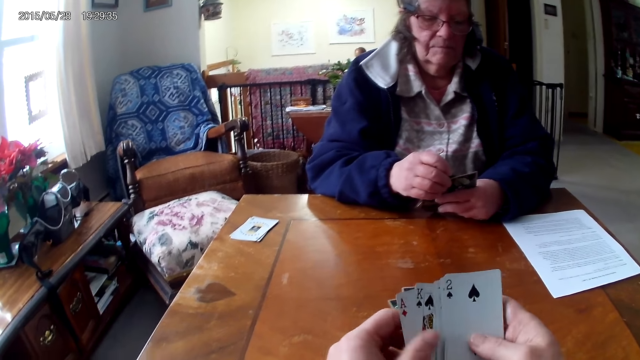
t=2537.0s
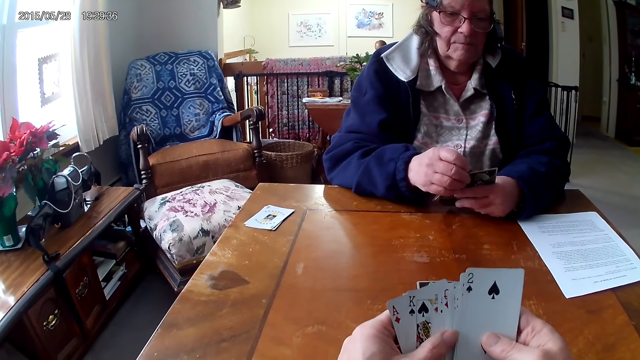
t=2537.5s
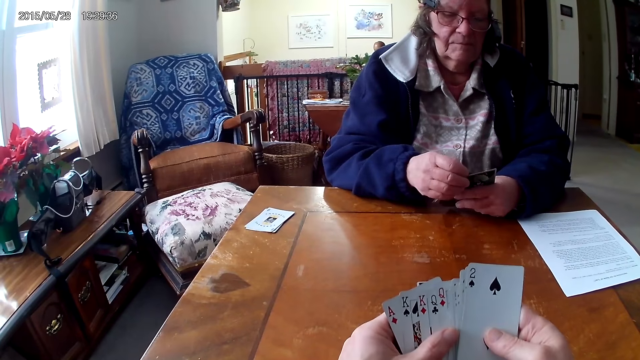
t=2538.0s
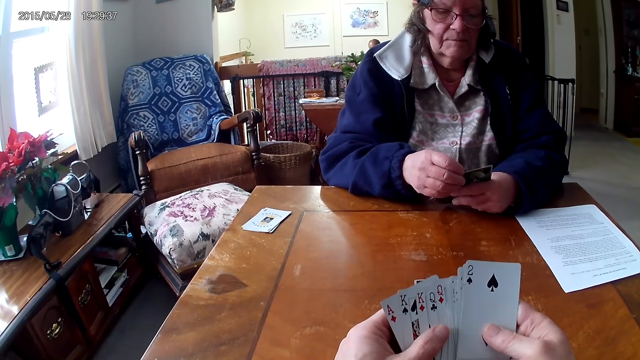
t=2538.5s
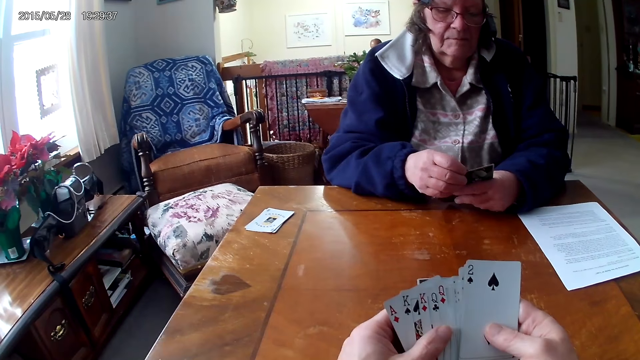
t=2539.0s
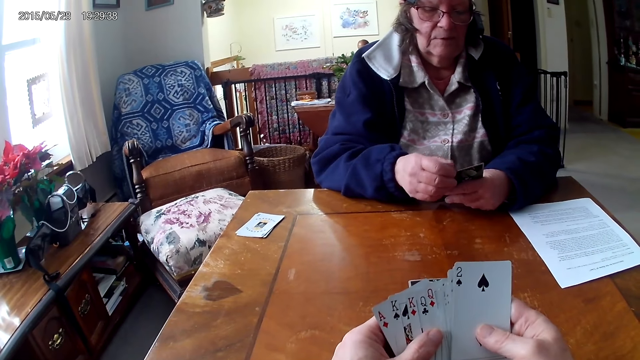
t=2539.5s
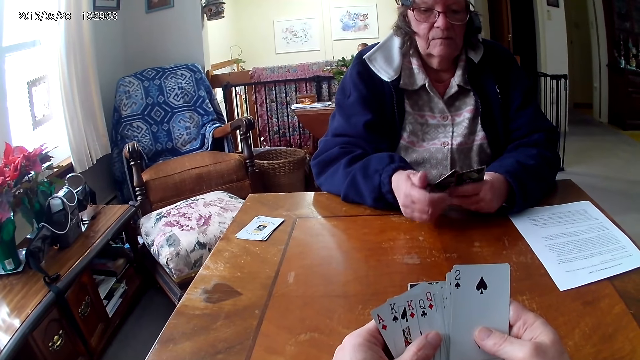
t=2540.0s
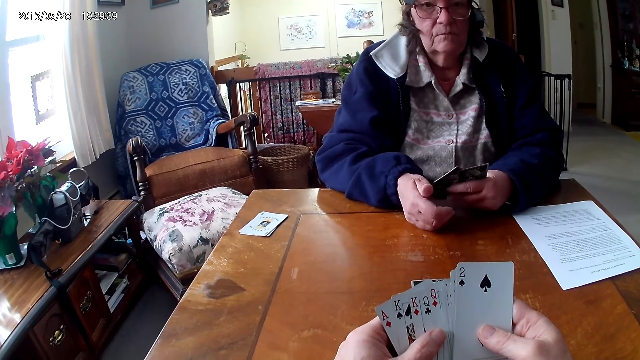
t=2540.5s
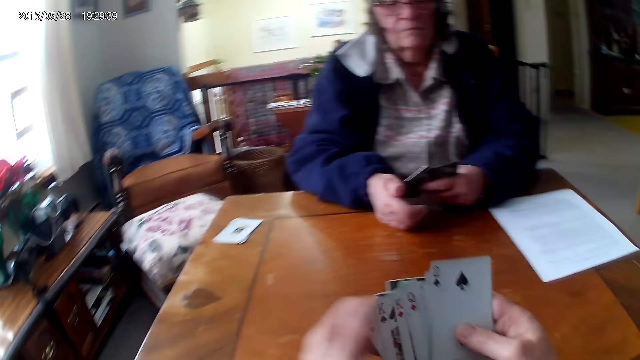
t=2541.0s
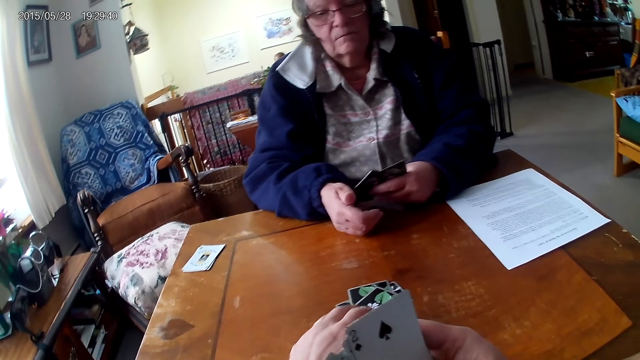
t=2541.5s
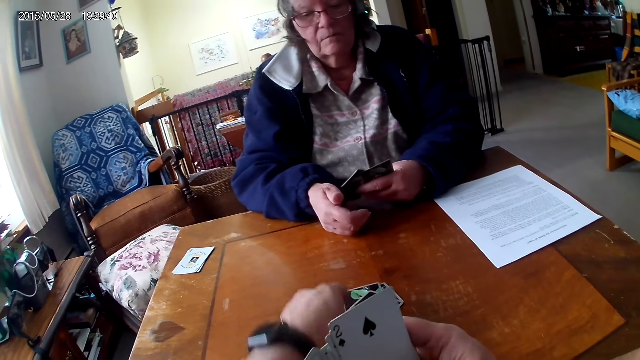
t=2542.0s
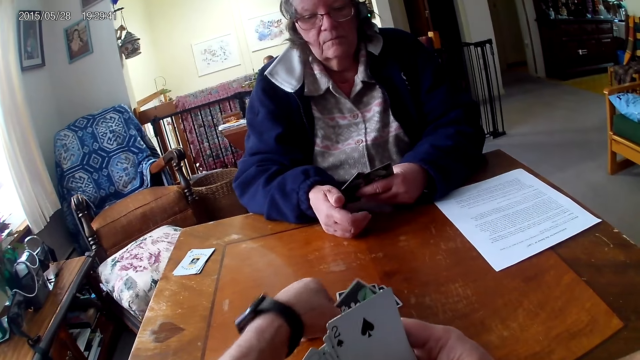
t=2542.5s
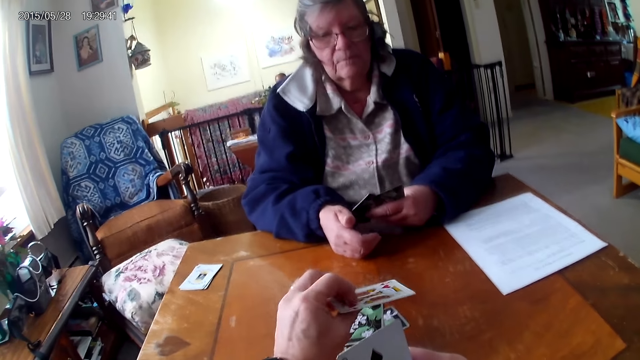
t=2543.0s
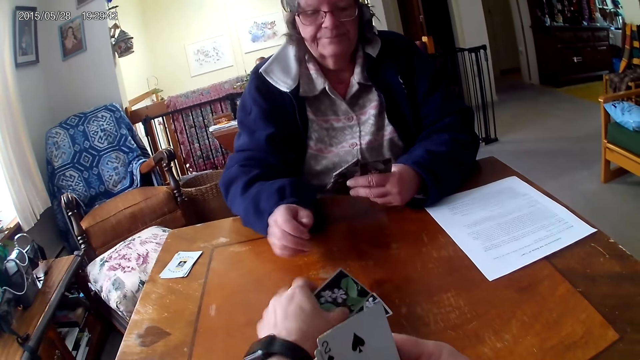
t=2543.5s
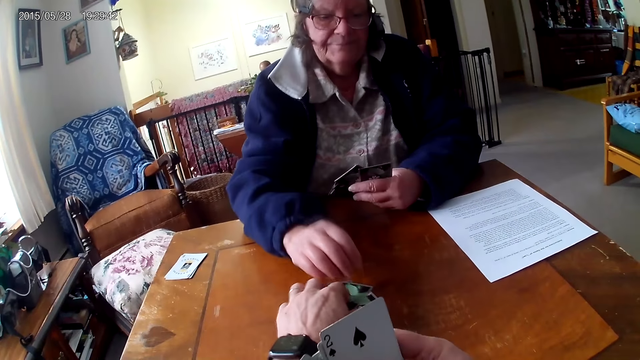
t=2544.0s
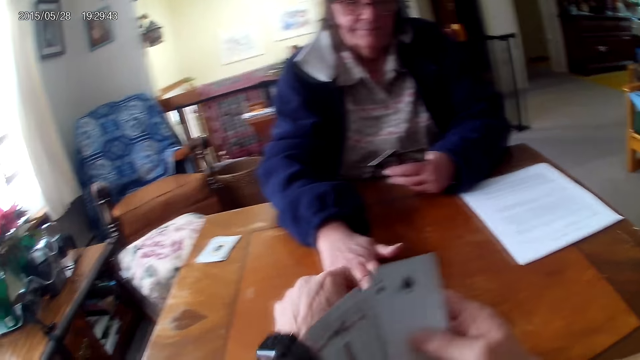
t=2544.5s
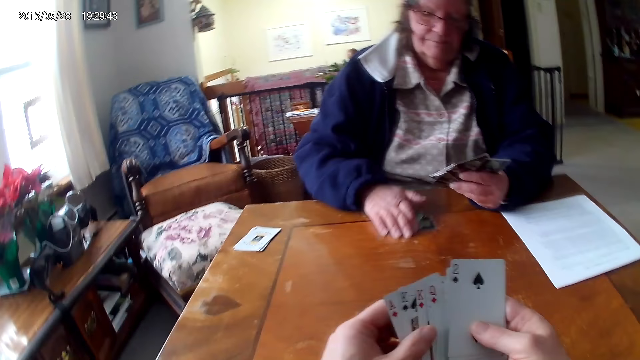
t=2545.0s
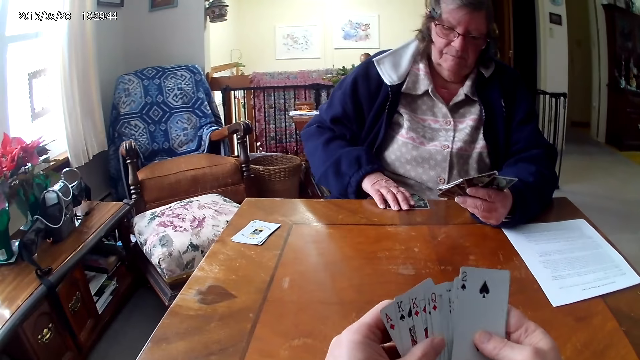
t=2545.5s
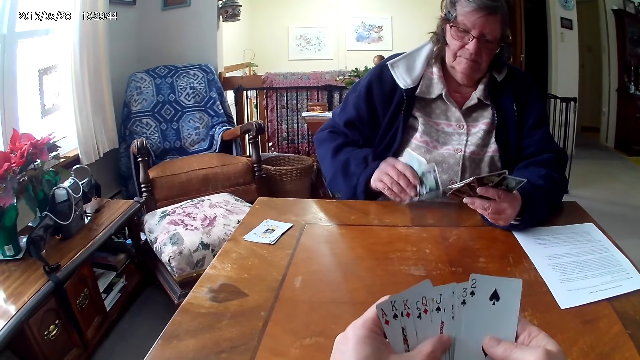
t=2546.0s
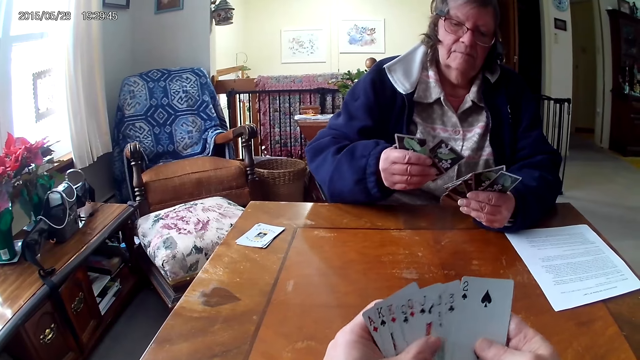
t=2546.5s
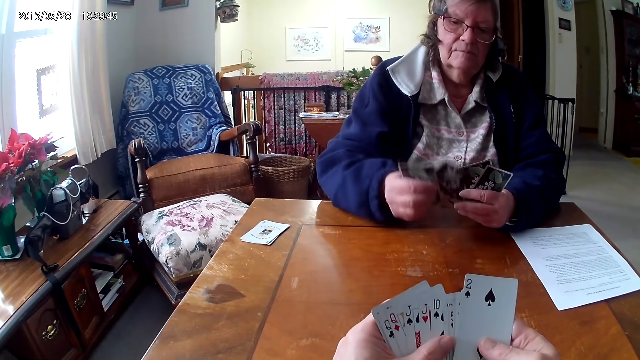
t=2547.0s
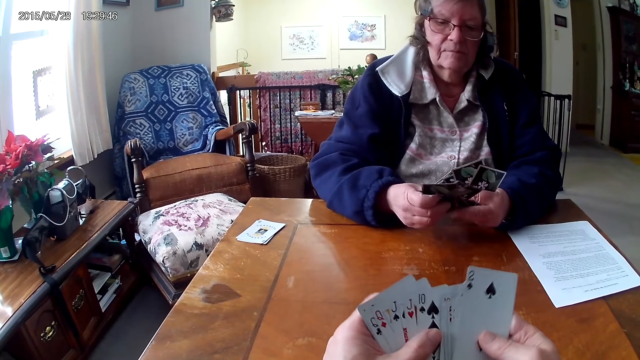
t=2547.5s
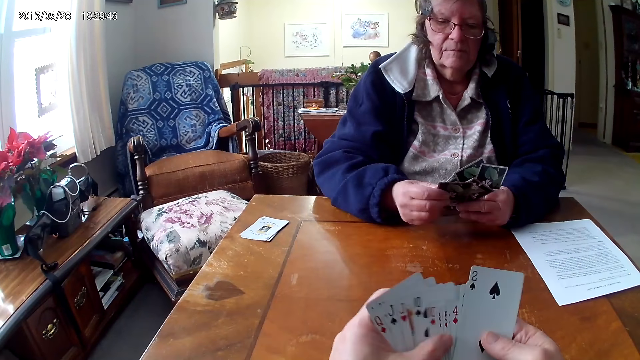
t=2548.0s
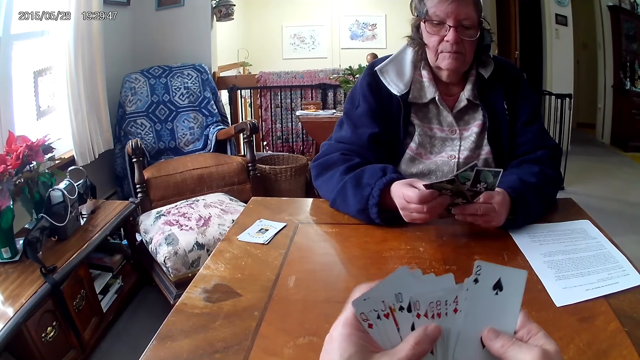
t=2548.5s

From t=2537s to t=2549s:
The camera wearer looks at a card from the table. A woman picks the cards from the table.

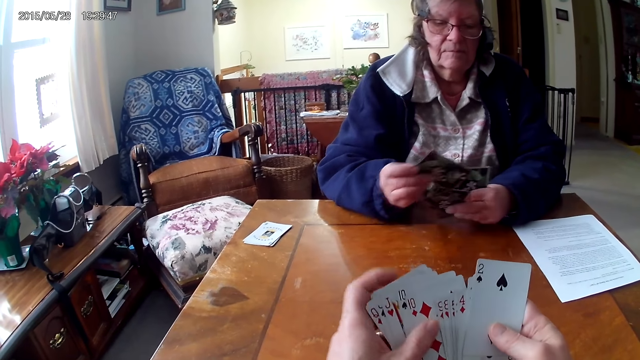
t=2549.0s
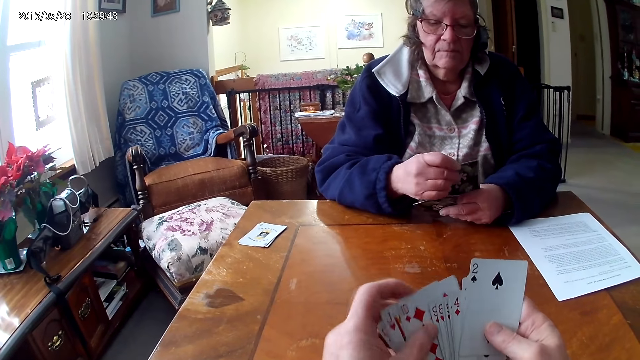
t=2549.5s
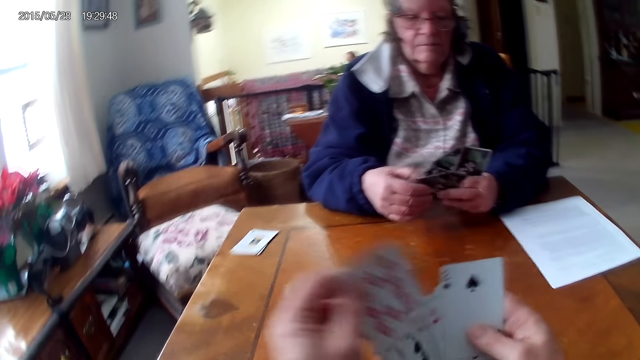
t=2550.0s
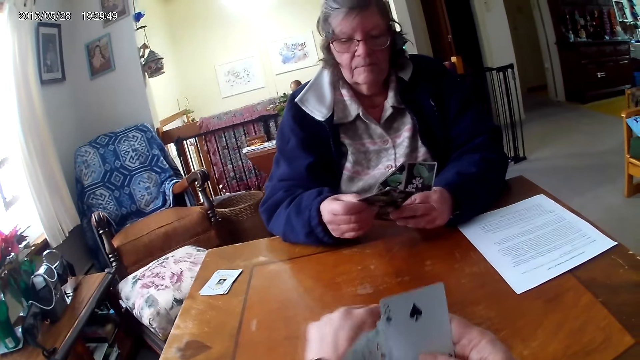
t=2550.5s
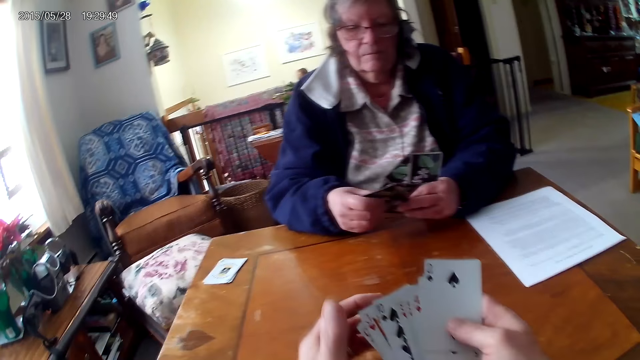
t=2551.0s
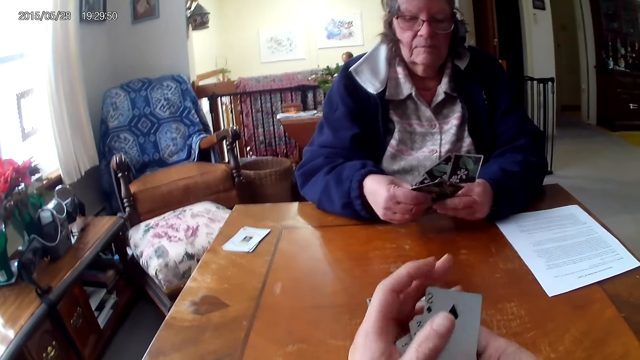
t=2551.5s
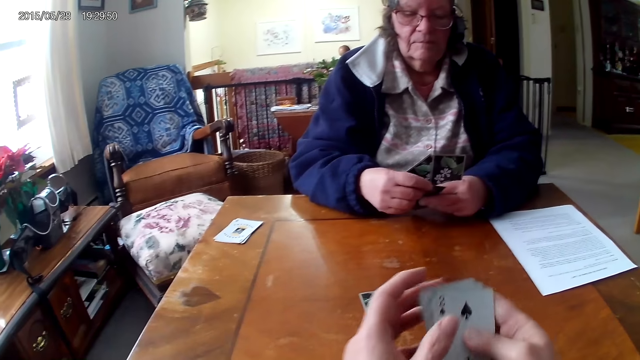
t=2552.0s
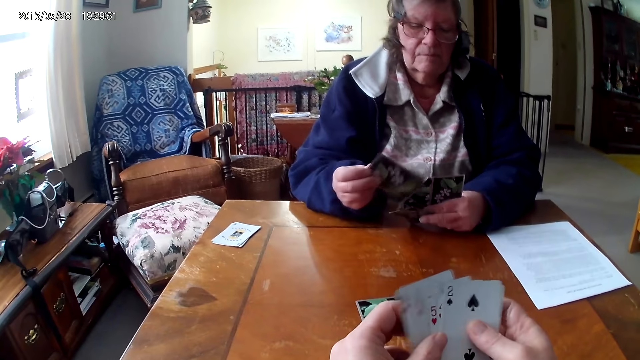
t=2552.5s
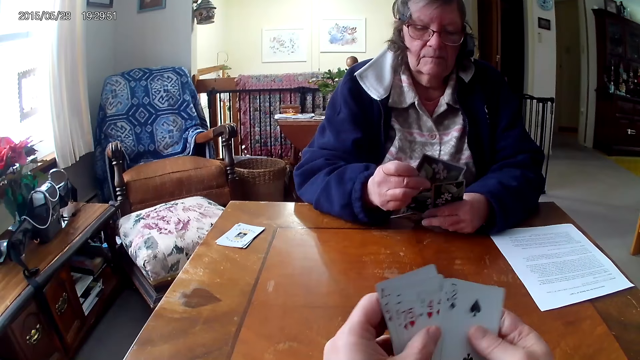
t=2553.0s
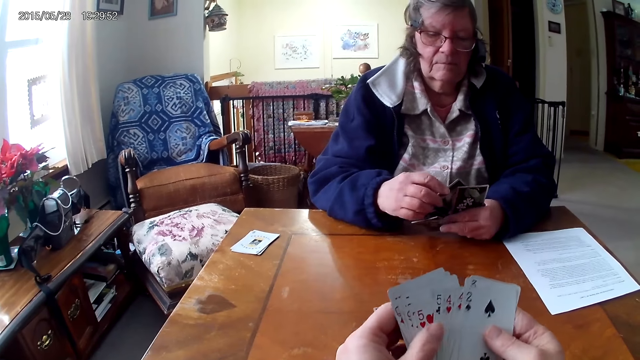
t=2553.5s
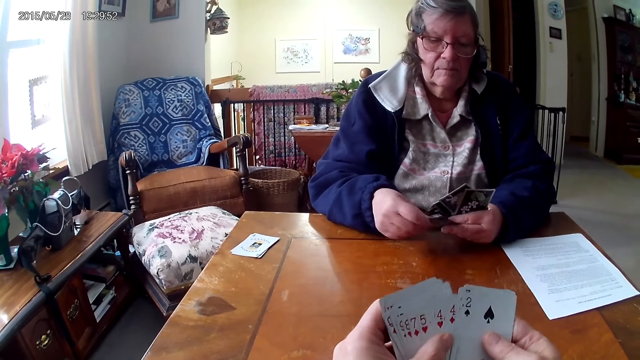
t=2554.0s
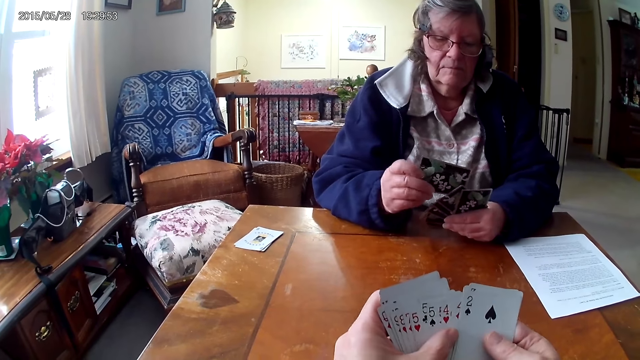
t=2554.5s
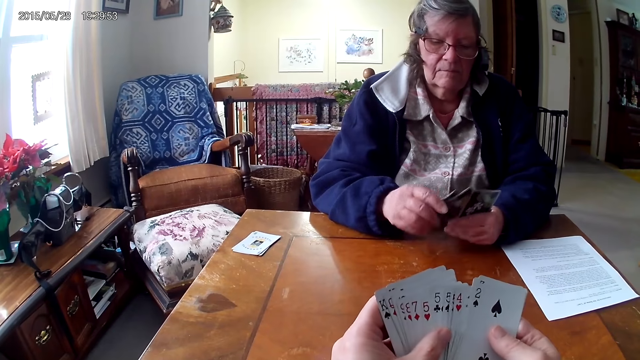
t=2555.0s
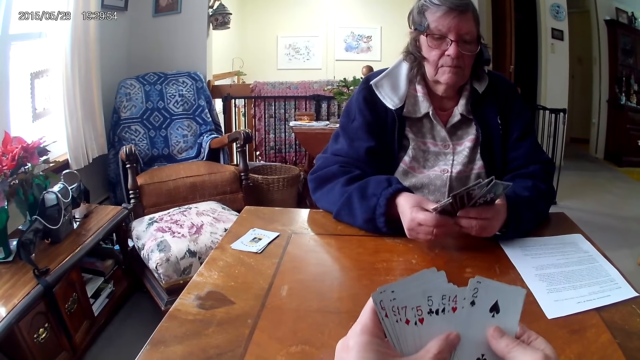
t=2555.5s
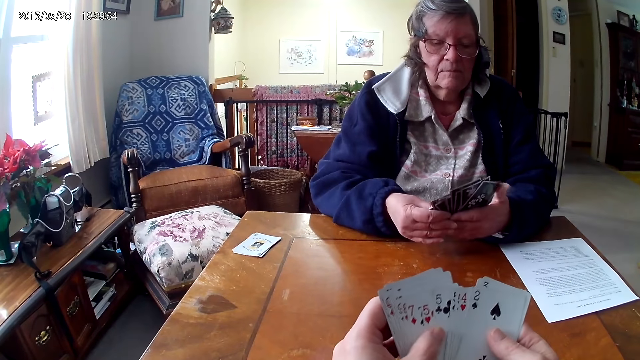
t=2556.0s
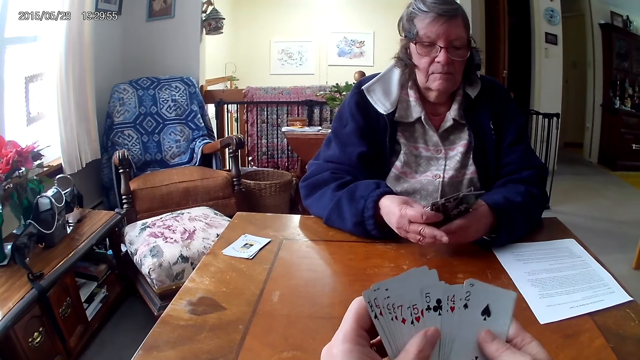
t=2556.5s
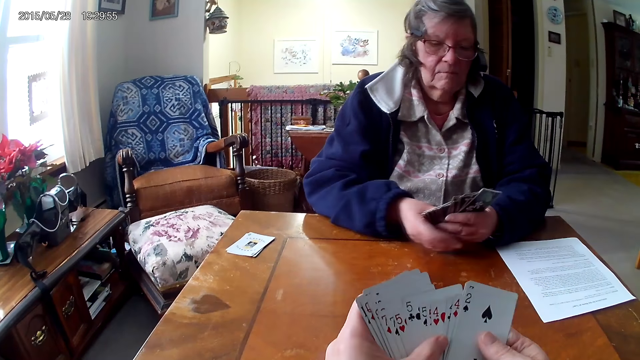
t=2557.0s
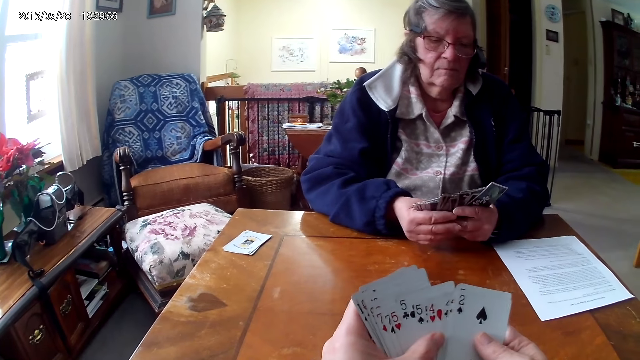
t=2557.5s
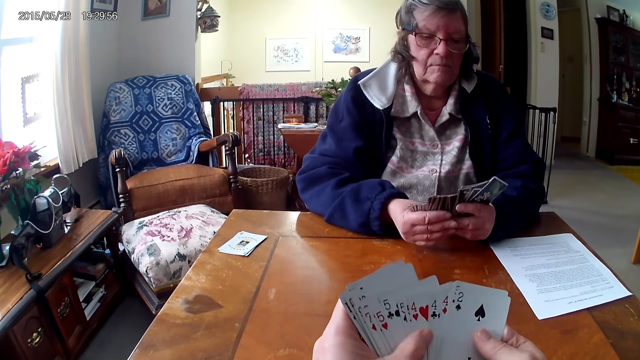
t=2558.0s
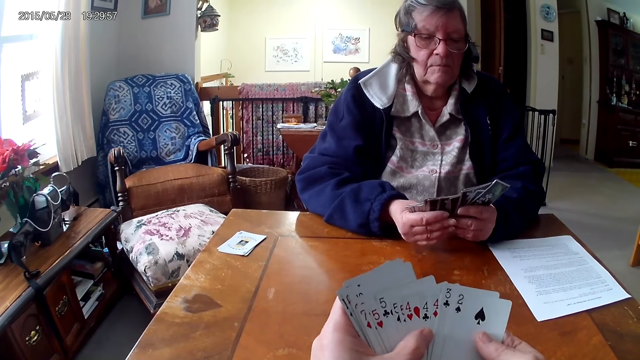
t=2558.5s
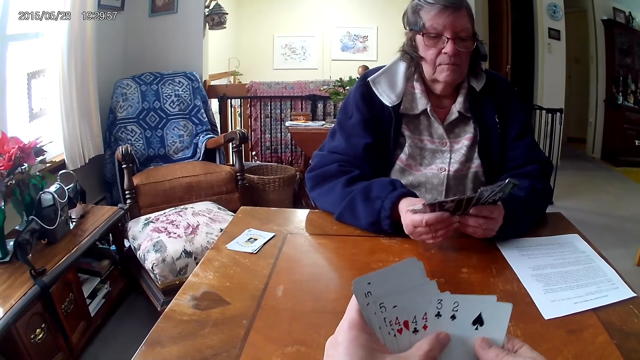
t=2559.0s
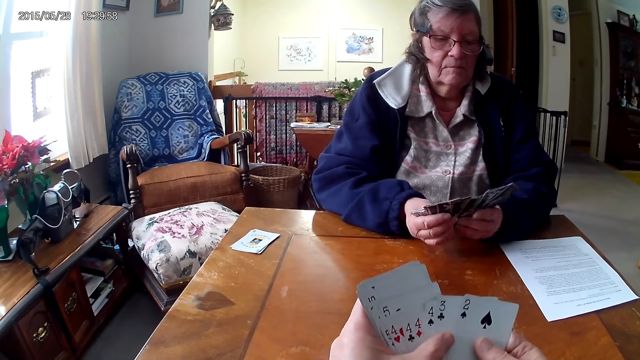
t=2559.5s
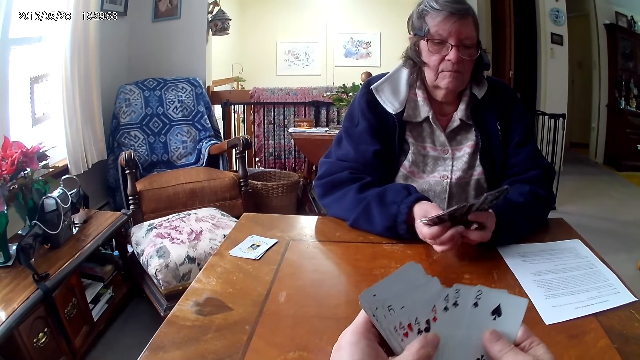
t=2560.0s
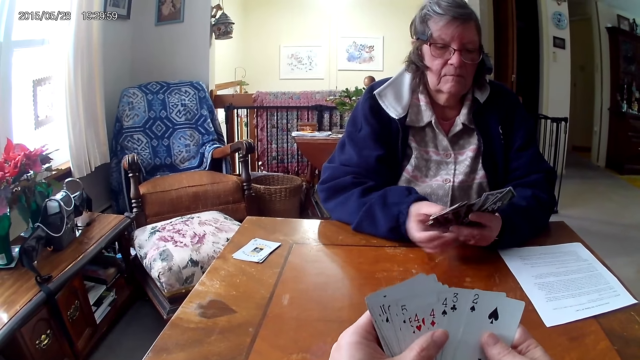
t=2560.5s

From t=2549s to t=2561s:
The camera wearer puts a card on the table. They arrange the cards.
